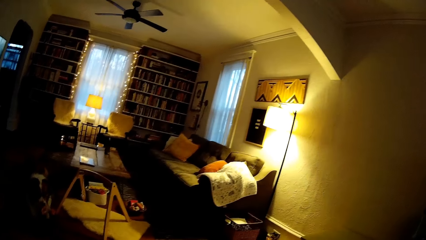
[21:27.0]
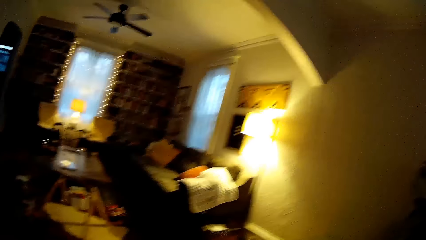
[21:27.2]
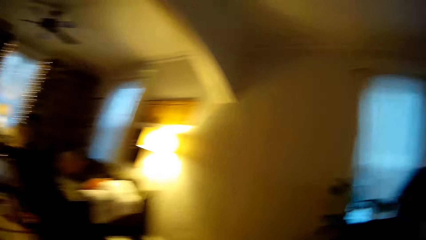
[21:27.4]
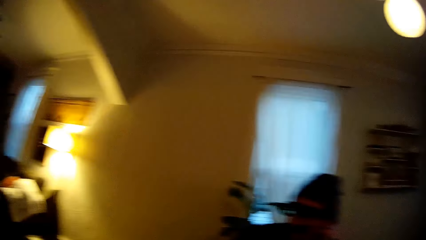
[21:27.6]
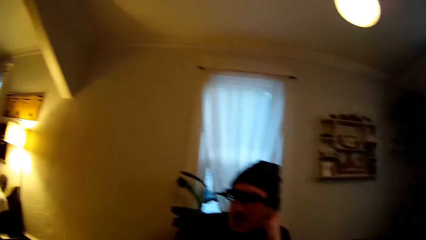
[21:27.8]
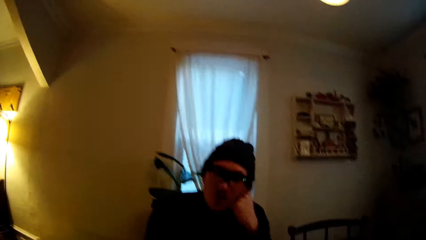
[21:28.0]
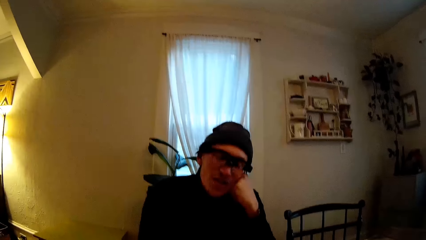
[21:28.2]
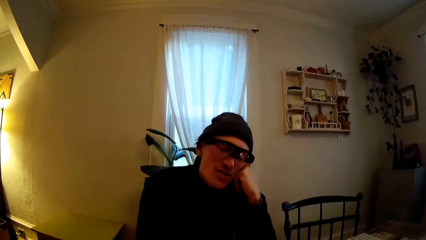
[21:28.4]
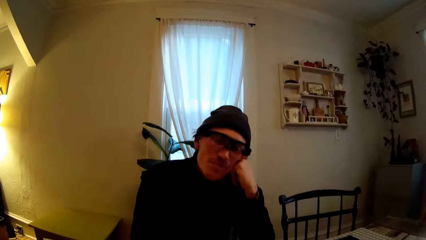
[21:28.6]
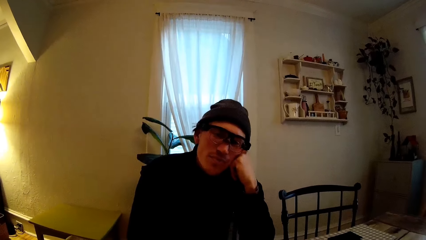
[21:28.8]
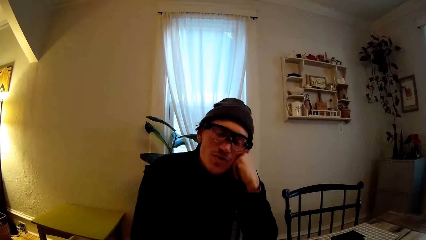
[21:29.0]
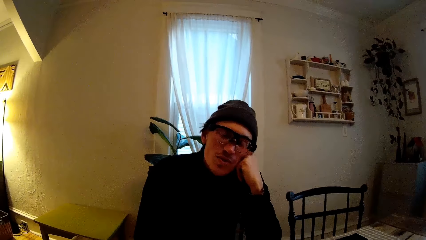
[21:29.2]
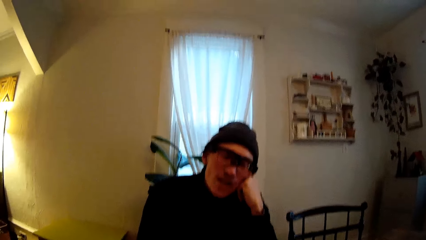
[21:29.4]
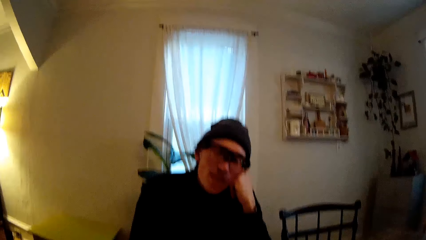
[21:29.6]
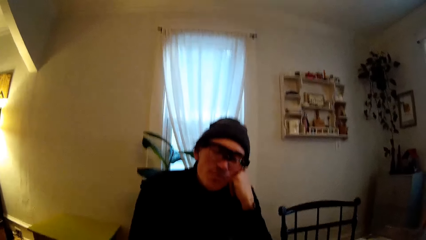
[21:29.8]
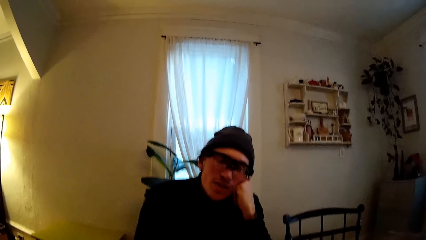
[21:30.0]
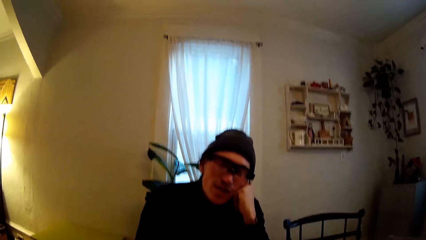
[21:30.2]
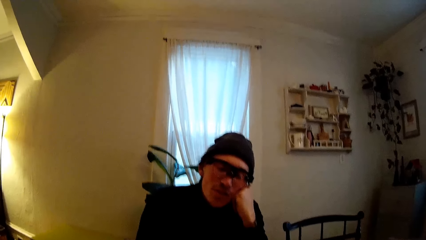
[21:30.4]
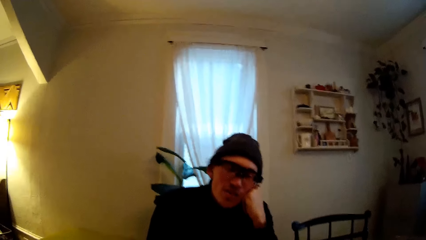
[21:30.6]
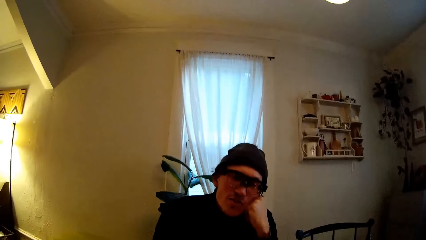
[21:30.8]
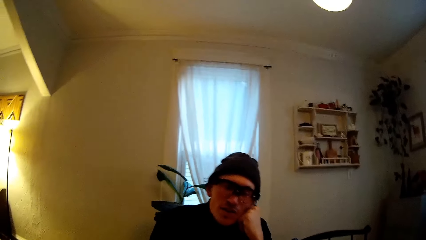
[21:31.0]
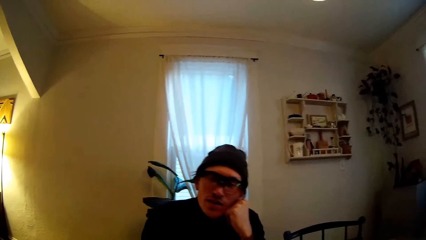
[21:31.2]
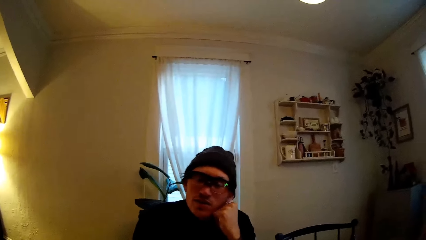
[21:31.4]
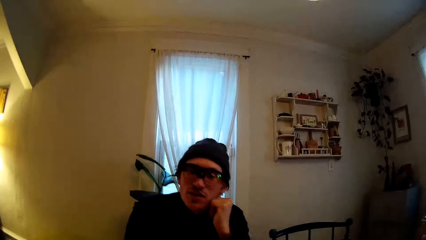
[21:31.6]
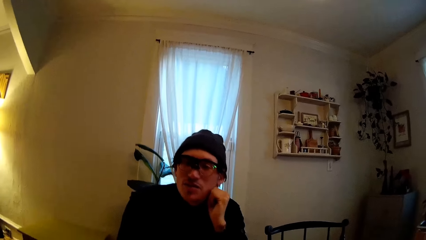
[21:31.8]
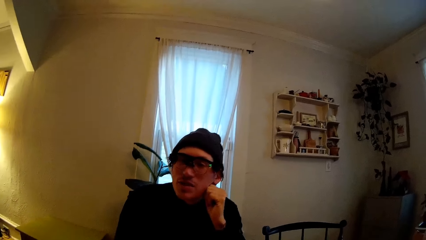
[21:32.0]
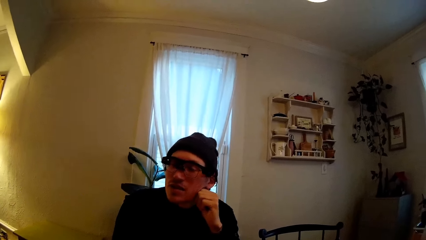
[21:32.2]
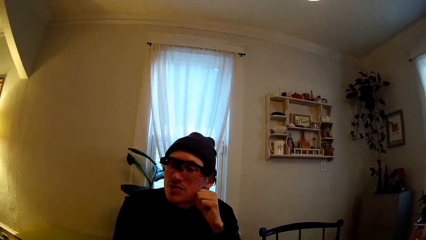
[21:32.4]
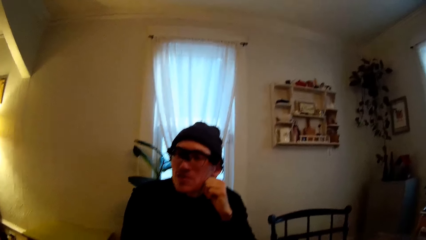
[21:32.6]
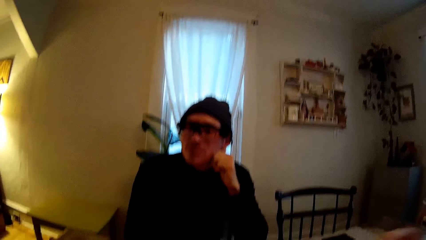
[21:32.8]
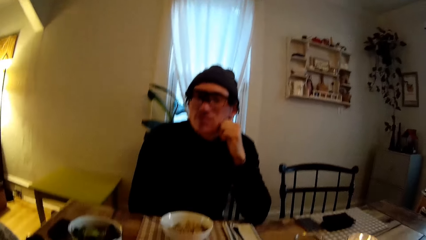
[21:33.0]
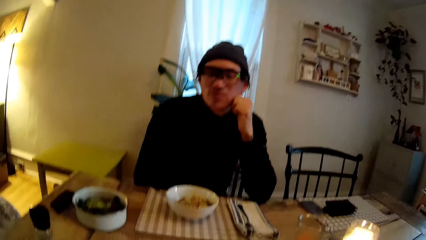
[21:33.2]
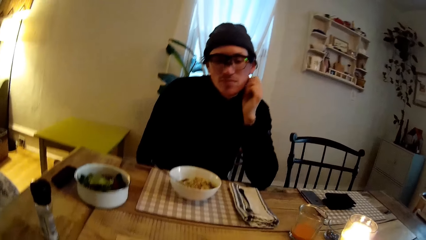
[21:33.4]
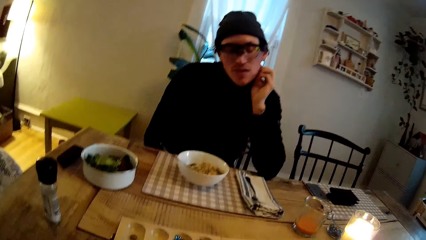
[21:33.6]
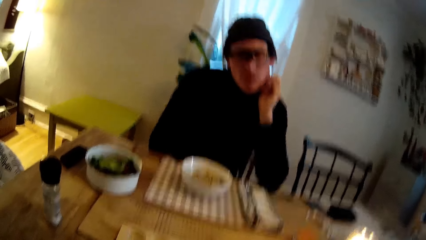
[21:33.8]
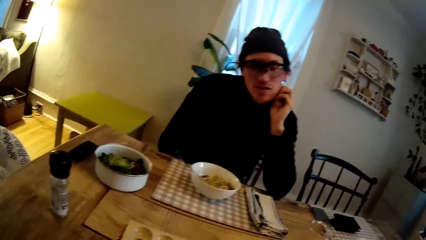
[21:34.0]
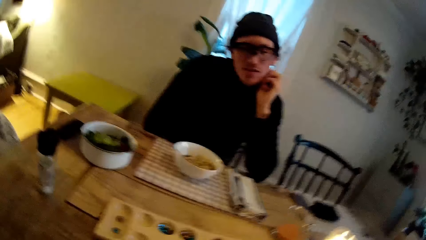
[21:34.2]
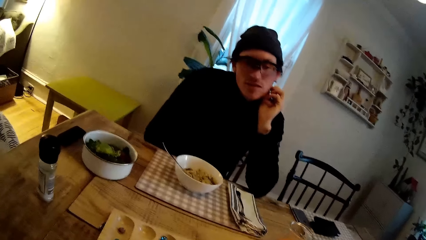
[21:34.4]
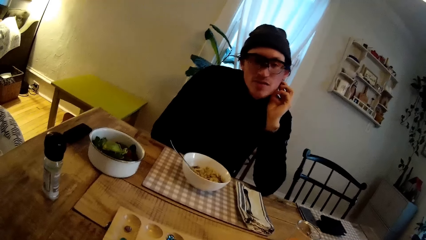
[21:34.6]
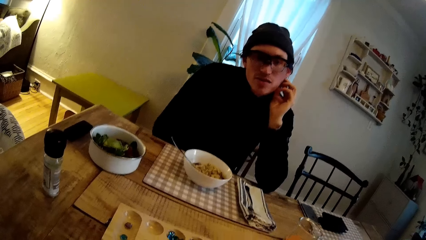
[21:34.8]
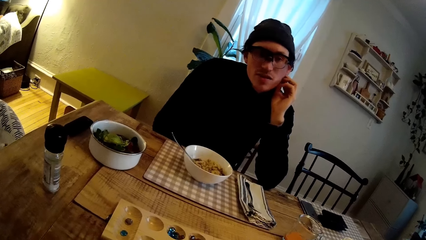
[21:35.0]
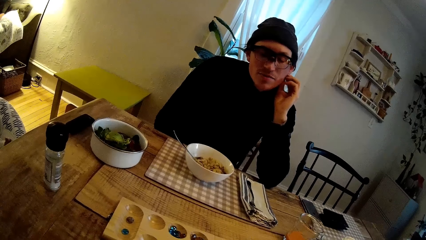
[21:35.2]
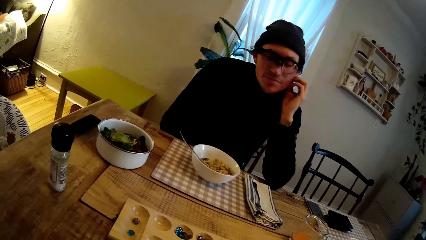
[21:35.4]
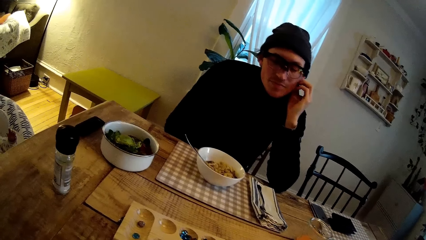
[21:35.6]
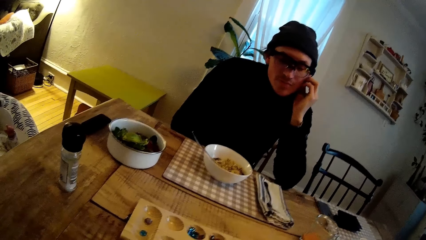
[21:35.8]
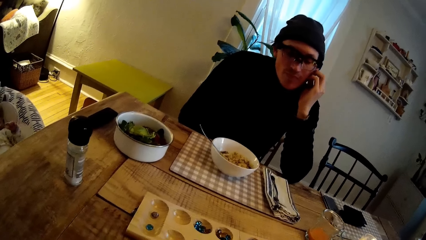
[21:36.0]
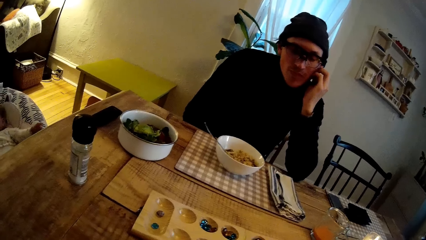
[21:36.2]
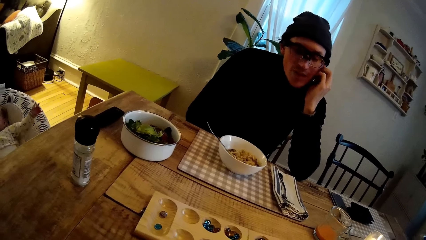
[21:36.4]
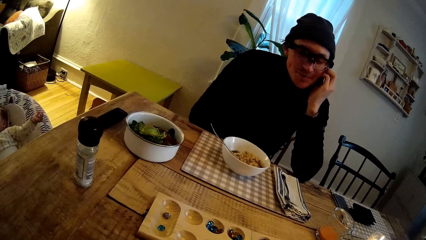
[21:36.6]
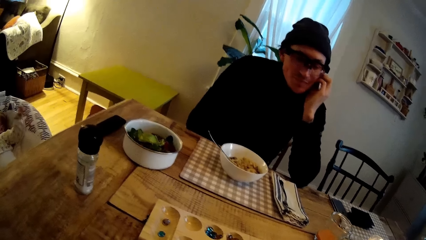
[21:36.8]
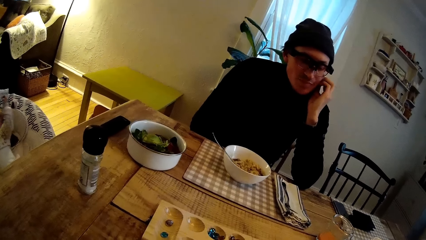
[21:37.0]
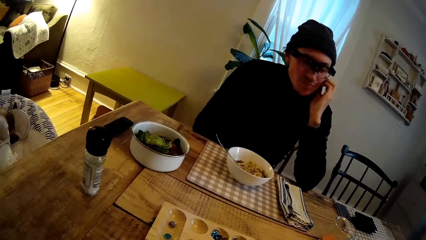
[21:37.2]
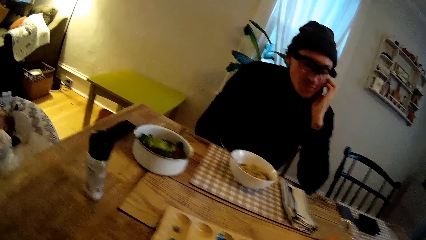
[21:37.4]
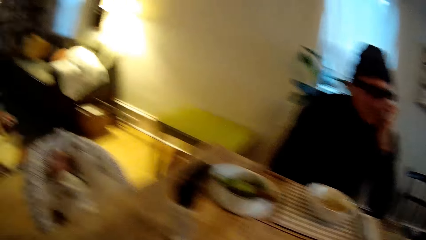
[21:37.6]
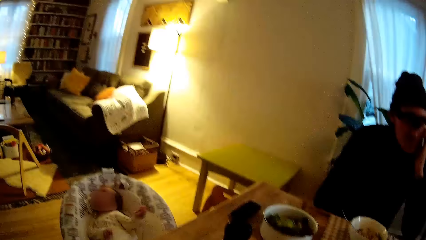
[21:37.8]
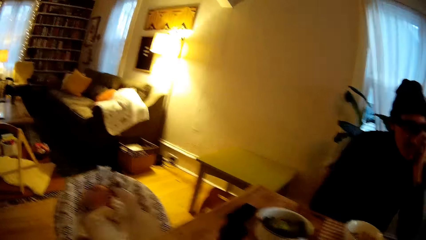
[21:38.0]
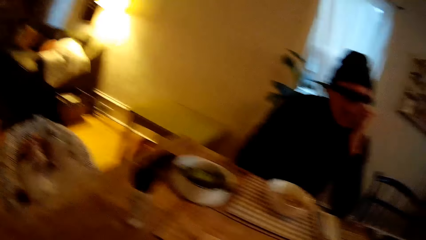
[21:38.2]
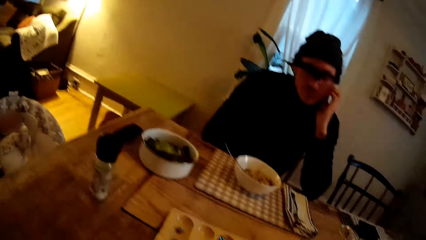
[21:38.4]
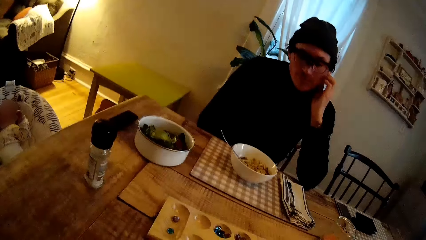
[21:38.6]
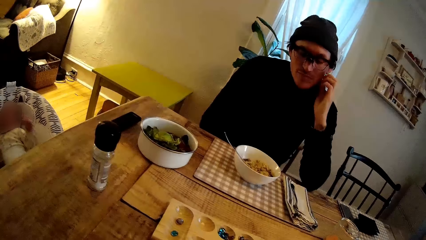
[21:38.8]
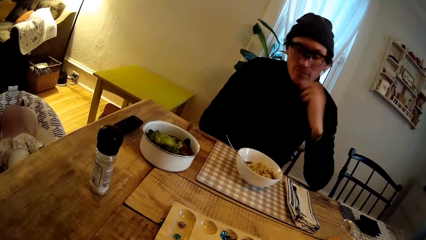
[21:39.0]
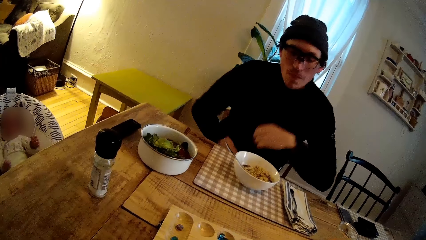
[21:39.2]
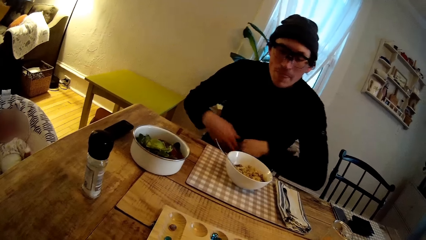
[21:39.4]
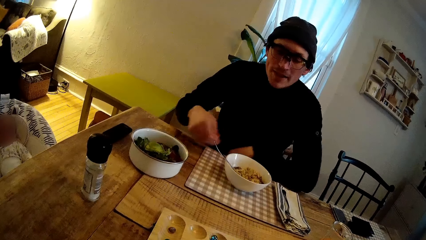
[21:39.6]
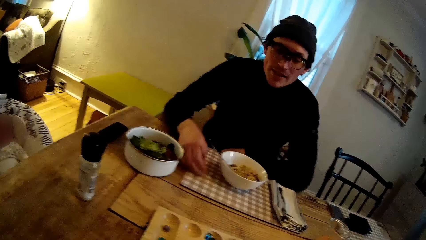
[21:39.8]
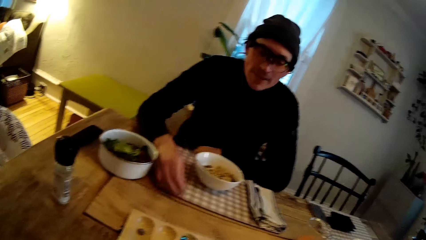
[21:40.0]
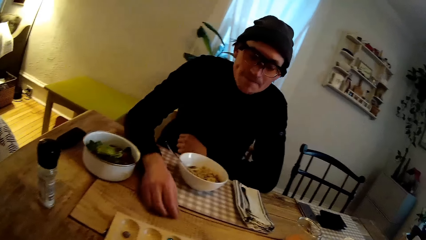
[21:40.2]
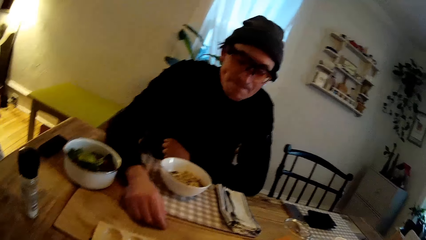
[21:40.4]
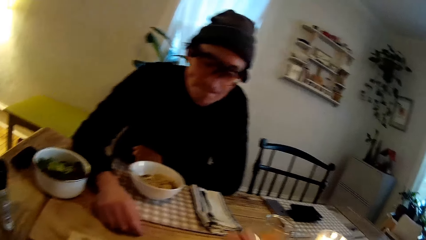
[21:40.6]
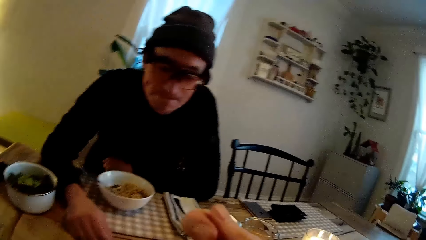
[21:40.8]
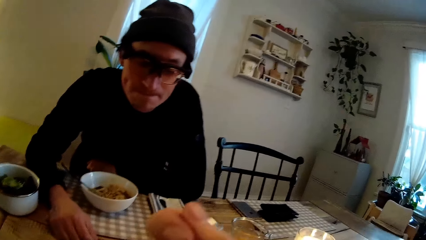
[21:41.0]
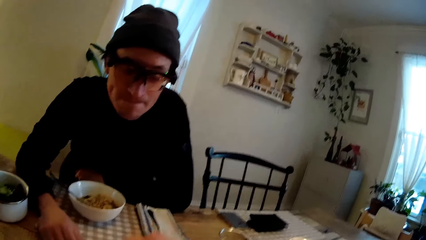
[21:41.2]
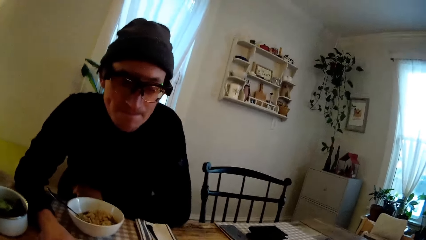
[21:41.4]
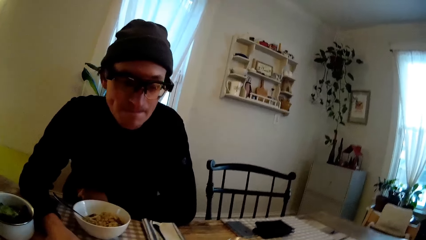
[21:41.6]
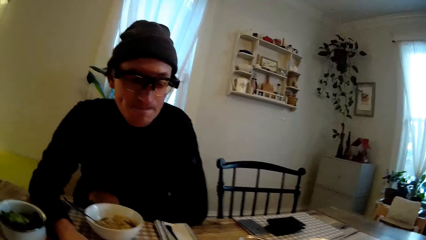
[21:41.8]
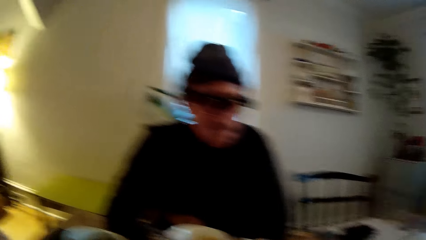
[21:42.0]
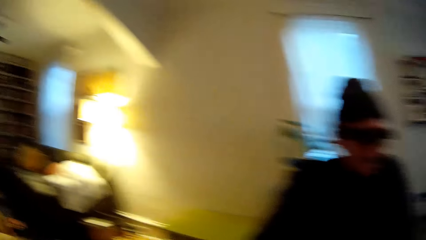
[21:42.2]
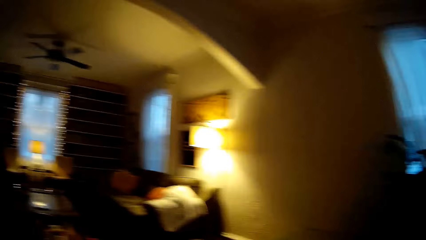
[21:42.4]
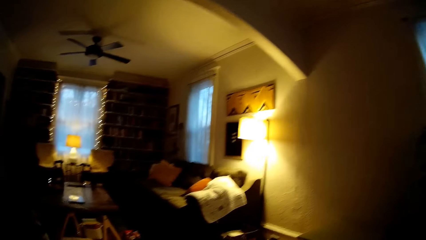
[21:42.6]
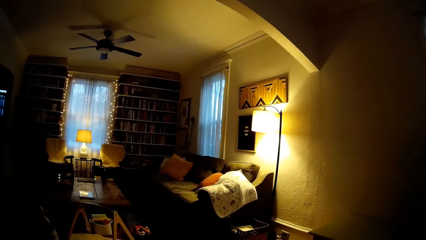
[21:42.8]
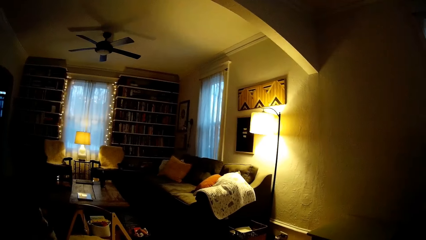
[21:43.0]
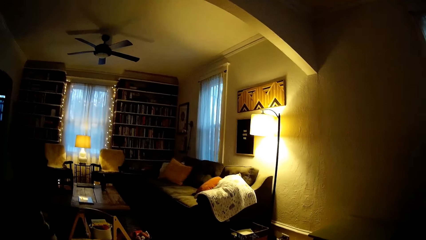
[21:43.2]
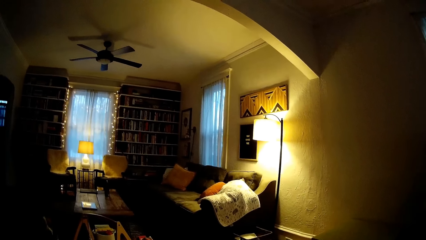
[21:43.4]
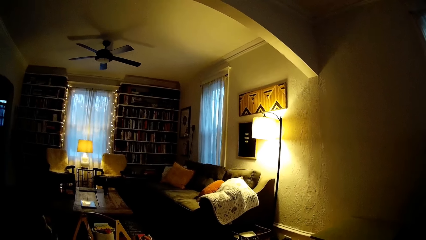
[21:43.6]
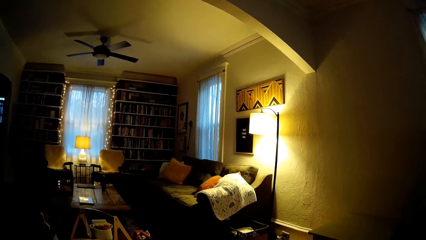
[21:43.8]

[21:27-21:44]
A man puts his hand on his chin. The man scratches his chin. A baby sits on a rocker chair. The man puts his hand on the table. The camera wearer eats.
